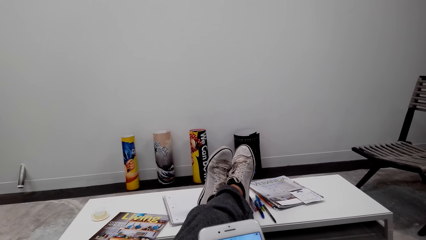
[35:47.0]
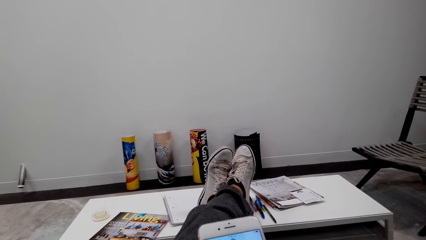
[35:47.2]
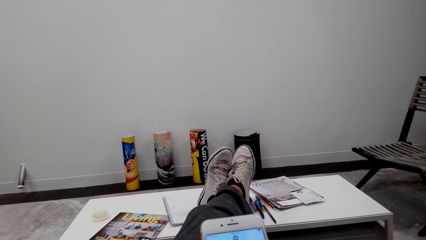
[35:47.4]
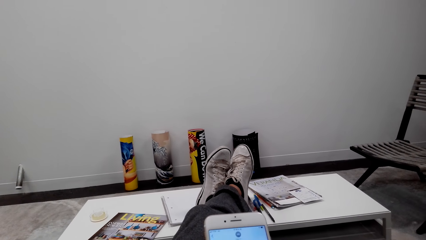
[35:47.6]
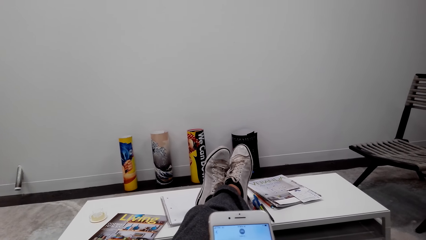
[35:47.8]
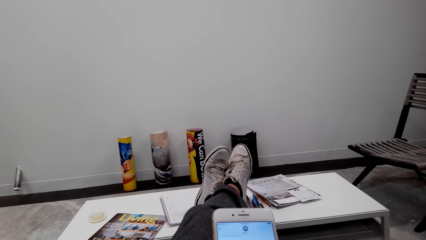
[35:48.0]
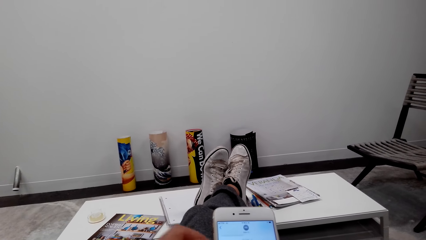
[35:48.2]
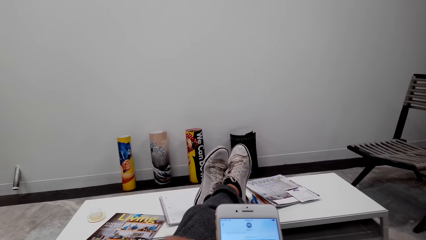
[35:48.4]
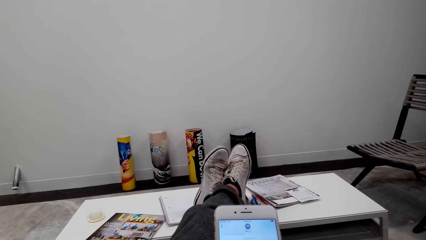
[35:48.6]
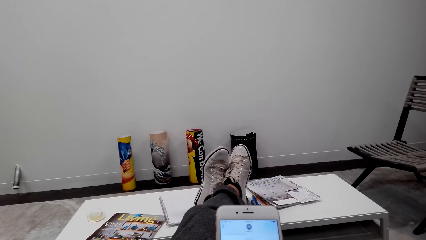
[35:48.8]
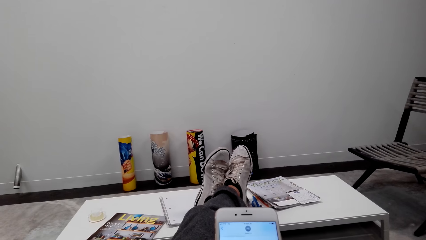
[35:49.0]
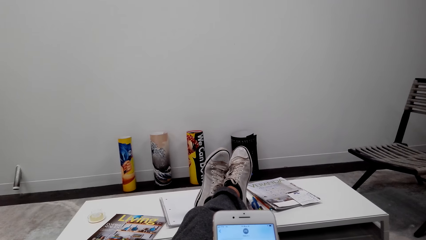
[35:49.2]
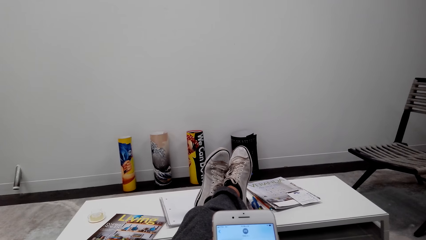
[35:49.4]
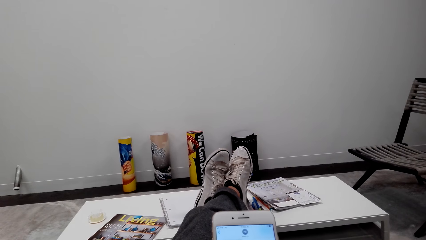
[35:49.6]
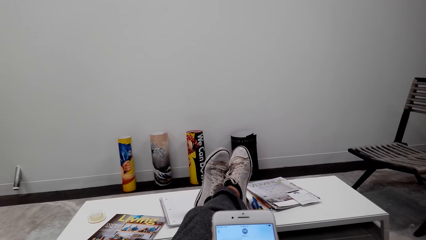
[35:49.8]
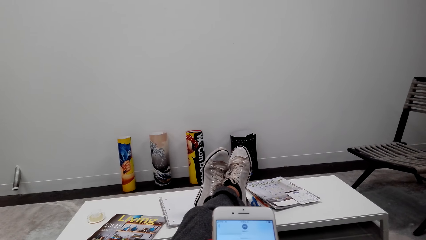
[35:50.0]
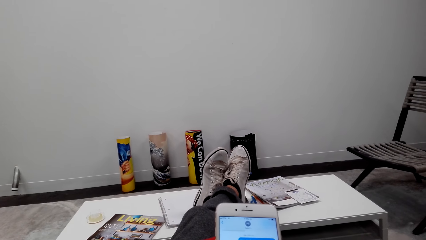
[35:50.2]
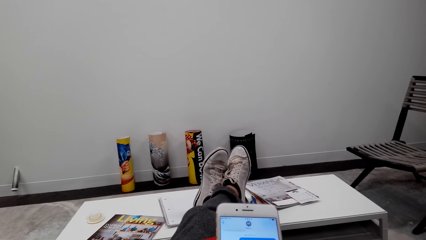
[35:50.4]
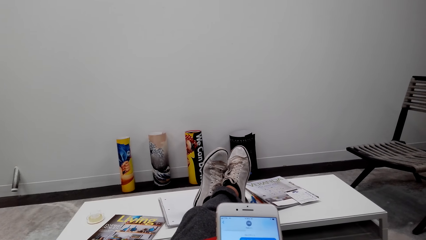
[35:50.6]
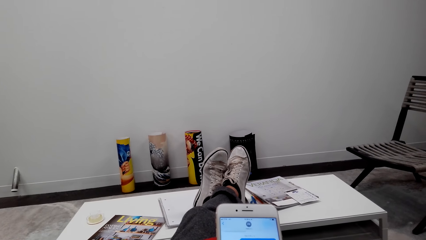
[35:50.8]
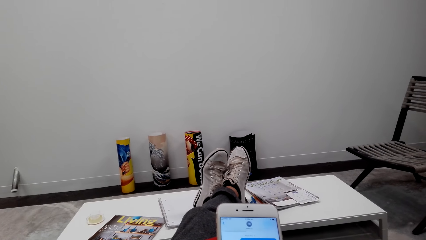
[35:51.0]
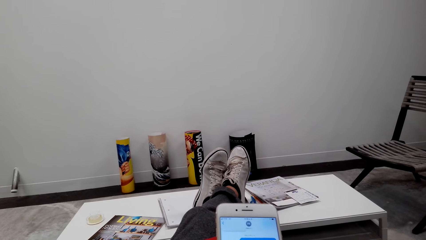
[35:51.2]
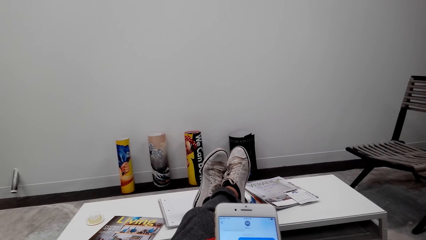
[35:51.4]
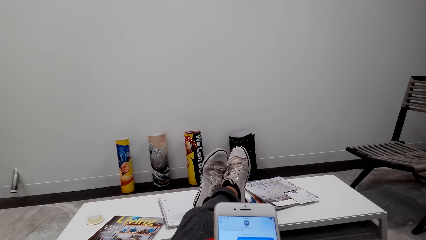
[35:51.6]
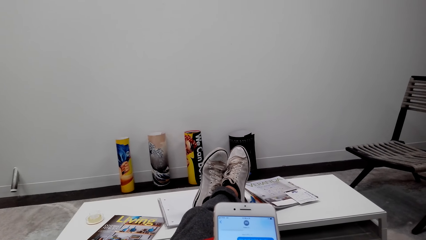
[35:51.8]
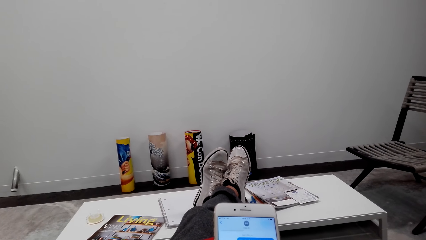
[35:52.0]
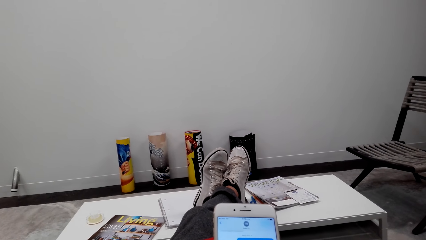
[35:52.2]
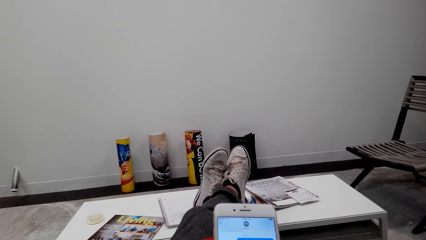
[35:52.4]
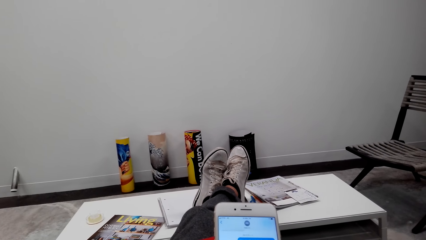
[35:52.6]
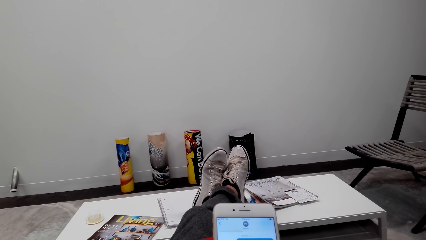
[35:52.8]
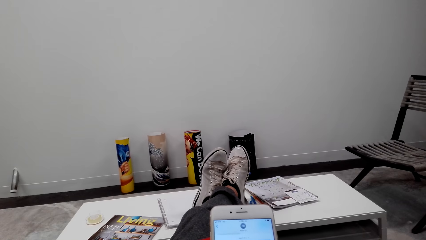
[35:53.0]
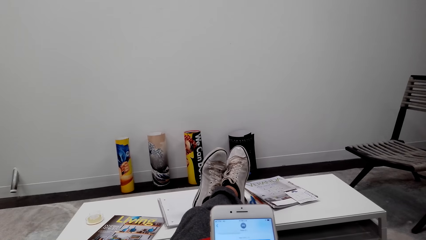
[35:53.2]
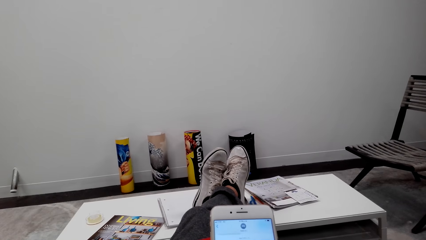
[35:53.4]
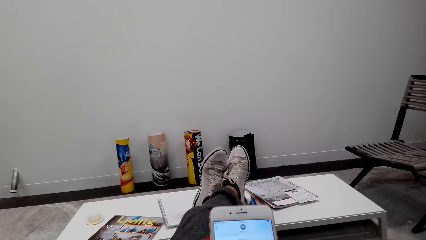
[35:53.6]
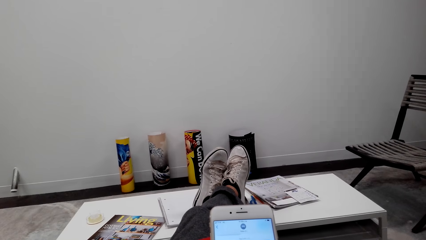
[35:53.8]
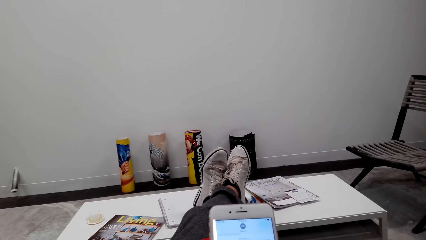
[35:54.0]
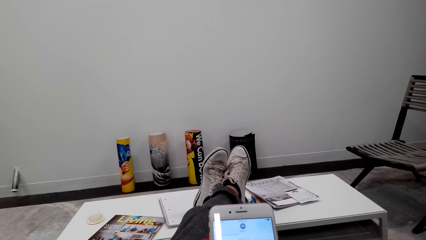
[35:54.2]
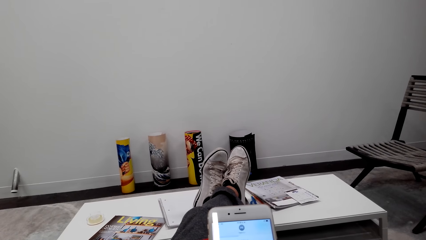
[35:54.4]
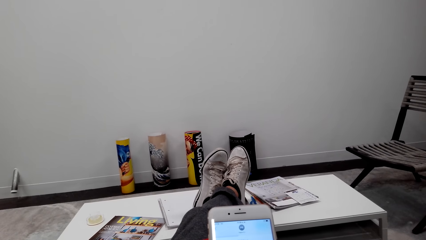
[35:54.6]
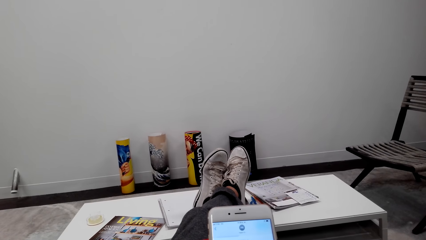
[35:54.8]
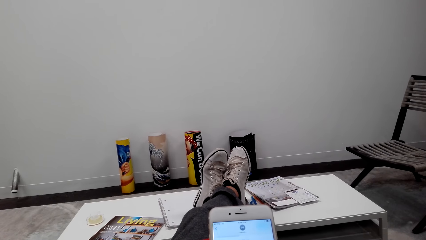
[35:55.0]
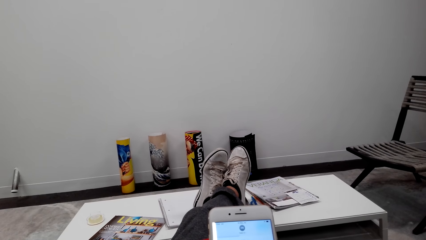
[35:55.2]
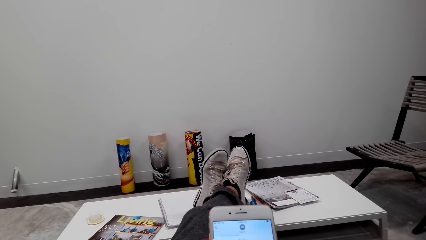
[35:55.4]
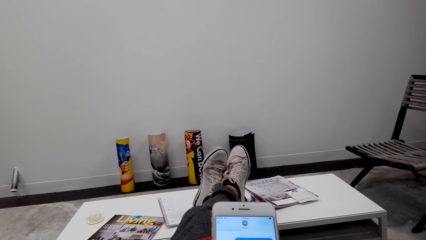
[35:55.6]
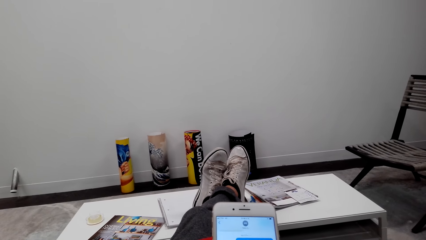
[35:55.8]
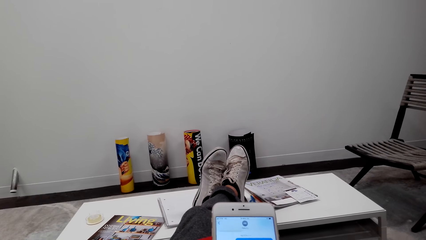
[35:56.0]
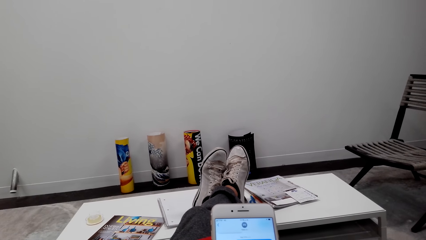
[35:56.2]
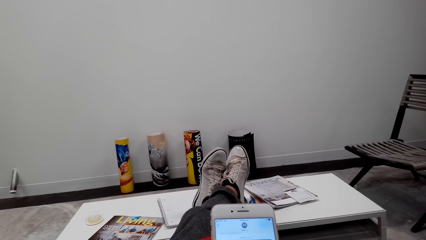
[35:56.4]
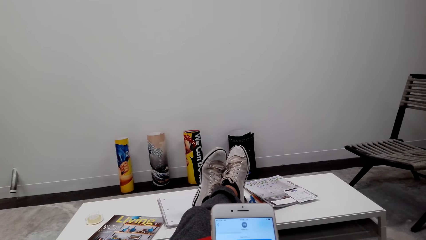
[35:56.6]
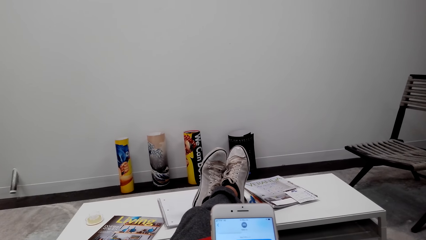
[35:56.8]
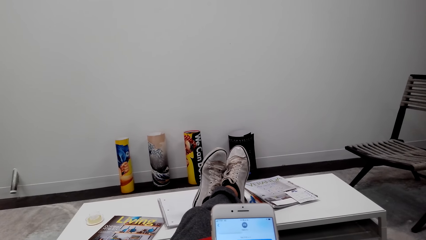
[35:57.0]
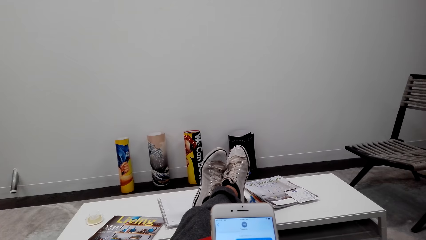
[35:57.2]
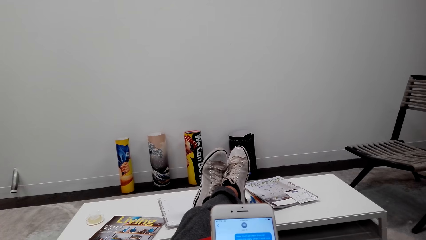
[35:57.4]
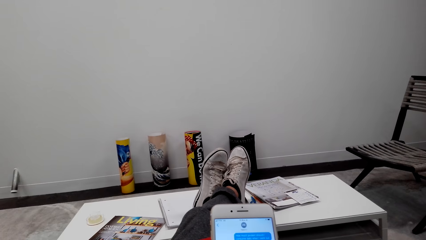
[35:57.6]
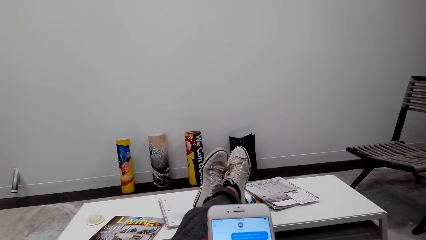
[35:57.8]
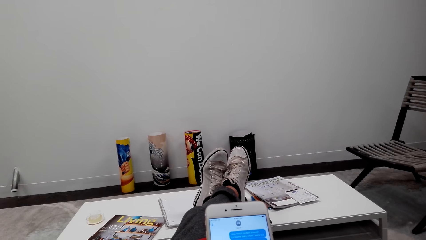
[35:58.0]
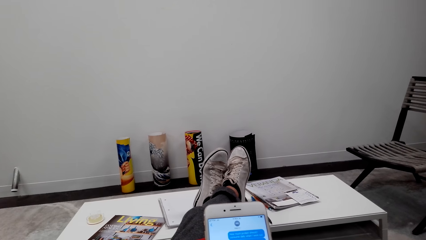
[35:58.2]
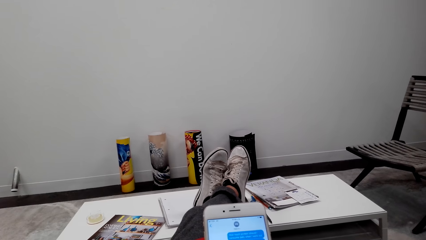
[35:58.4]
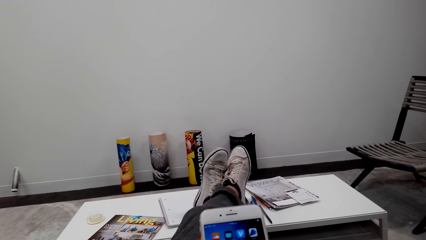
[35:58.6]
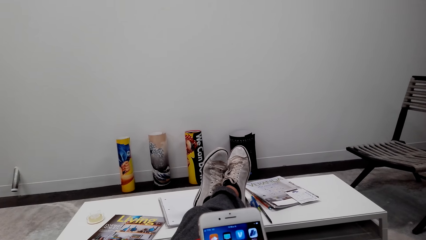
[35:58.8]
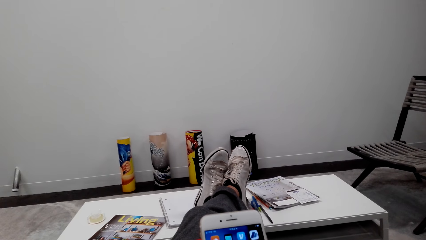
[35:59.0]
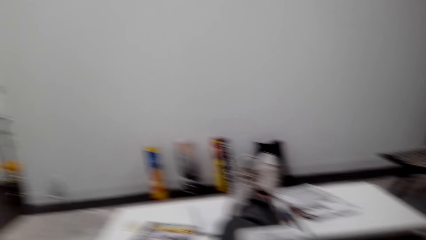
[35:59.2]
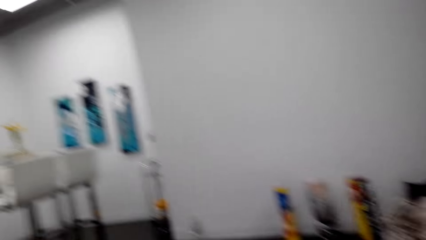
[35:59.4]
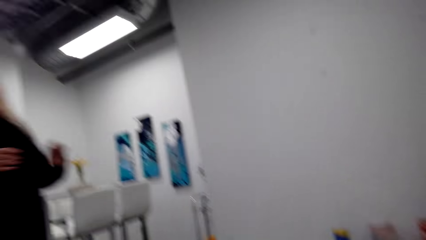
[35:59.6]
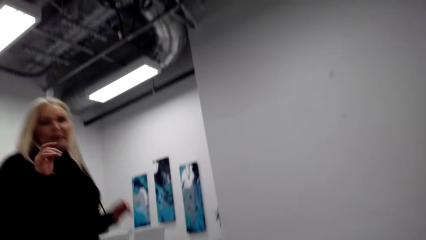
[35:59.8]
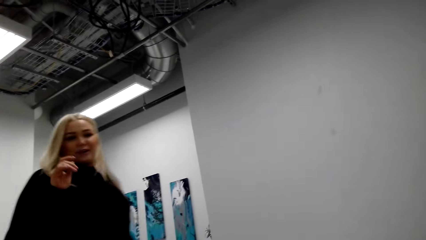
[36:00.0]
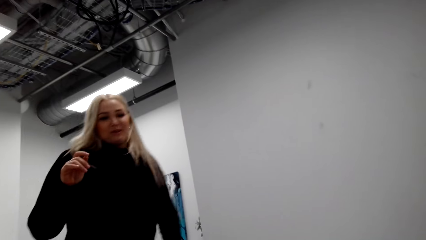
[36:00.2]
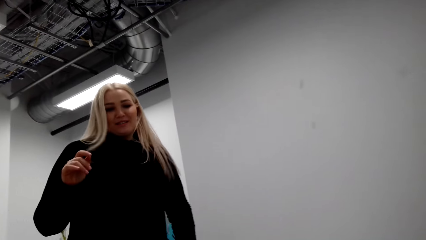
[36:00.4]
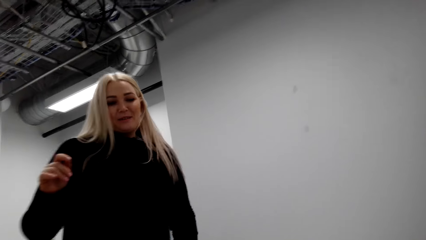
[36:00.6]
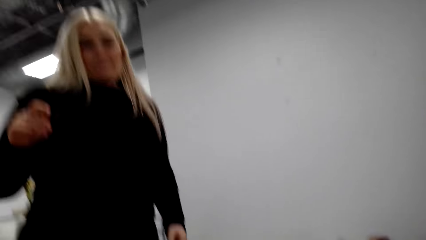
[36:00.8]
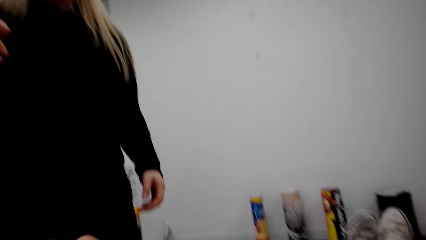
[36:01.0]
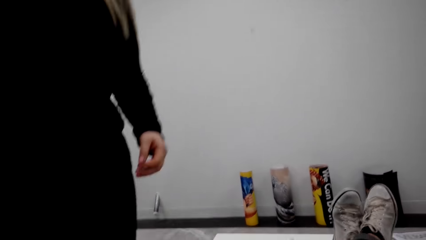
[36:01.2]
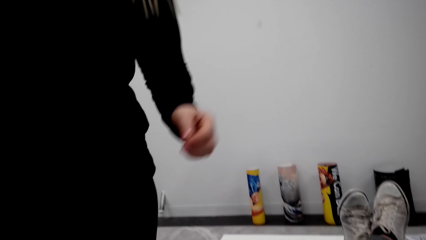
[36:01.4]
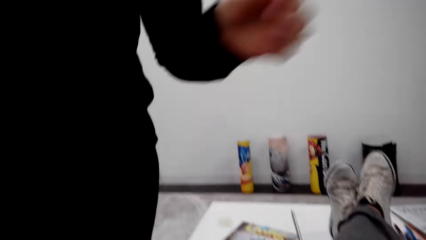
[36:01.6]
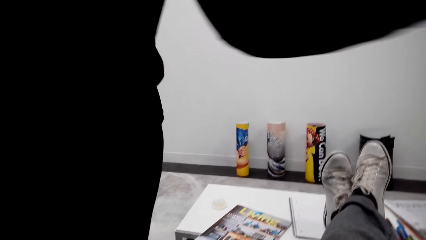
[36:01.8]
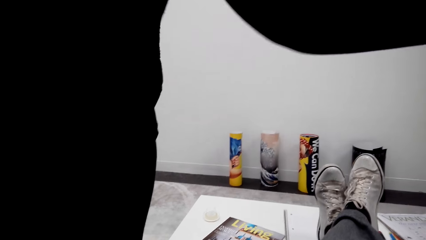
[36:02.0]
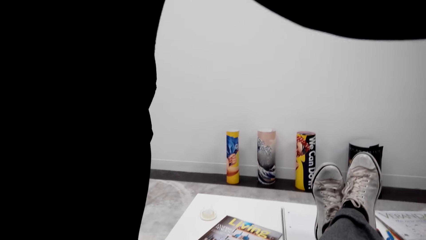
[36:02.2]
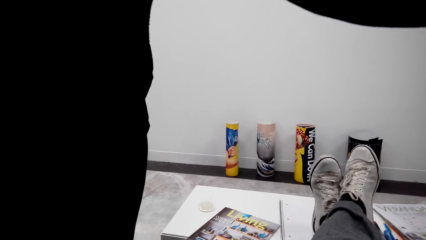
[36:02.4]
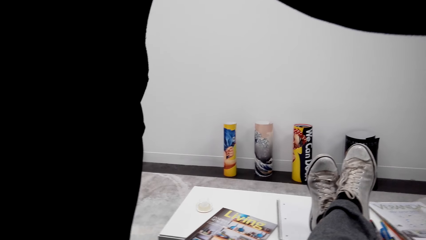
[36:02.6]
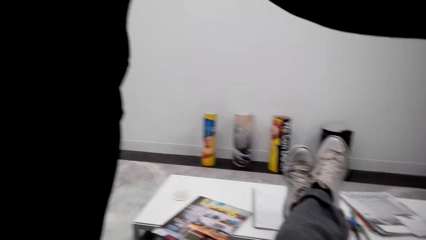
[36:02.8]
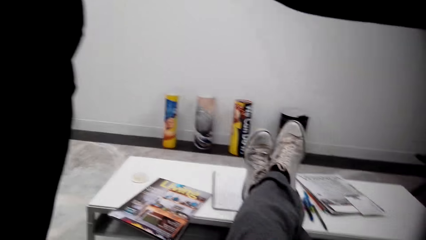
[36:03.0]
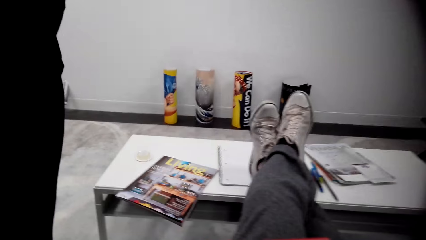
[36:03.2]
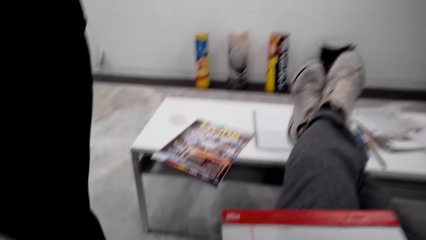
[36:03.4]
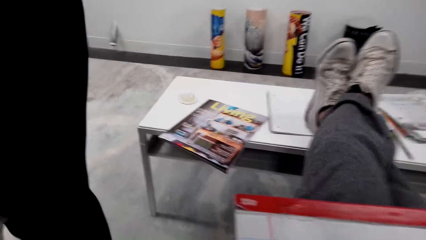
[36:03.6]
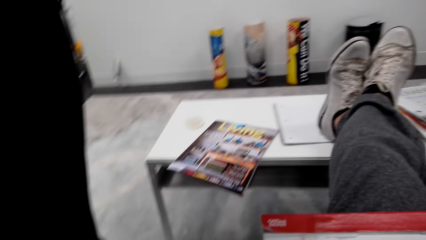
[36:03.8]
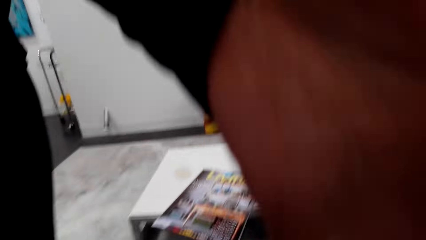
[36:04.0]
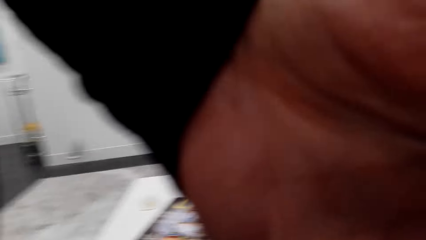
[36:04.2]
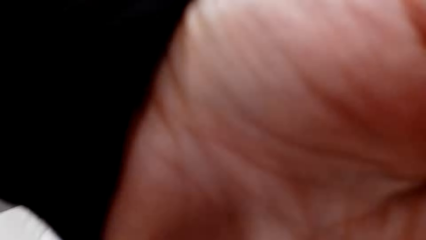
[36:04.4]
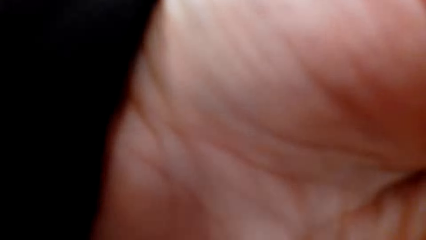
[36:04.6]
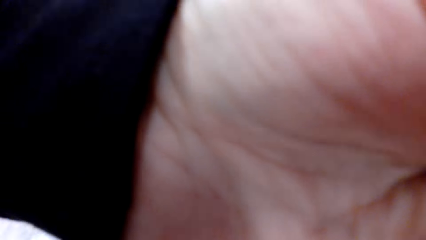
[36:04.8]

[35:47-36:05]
A girl walks towards the camera wearer. The camera wearer talks to the girl. The girl takes off the camera from the camera wearer.
